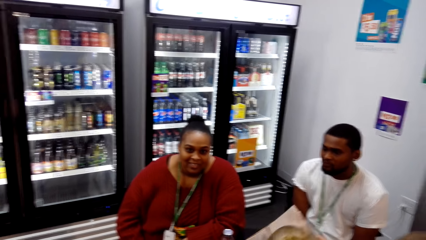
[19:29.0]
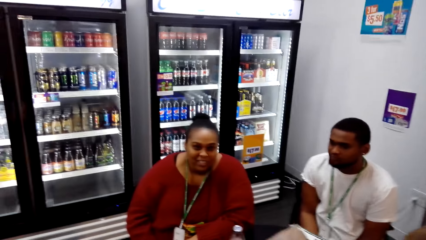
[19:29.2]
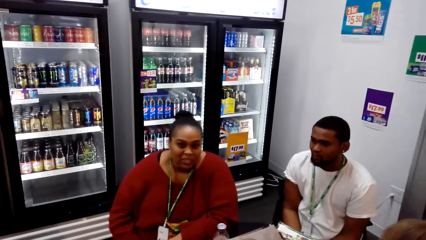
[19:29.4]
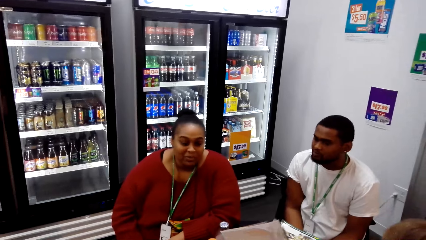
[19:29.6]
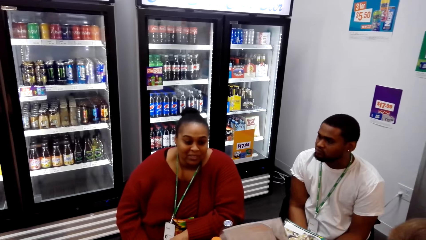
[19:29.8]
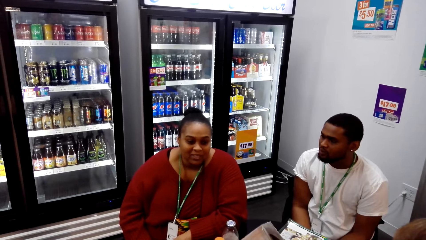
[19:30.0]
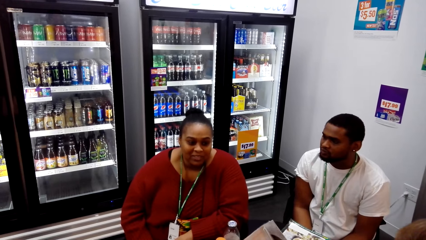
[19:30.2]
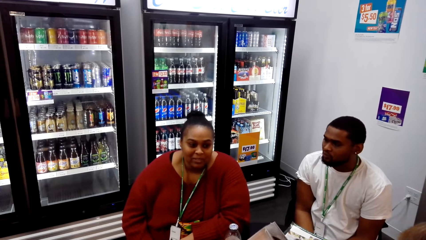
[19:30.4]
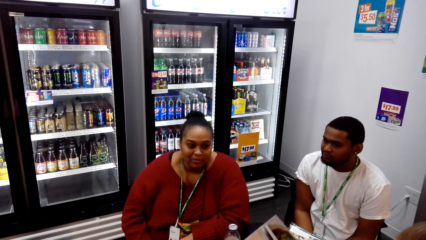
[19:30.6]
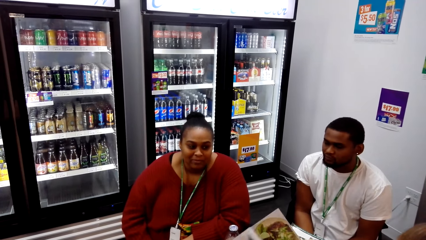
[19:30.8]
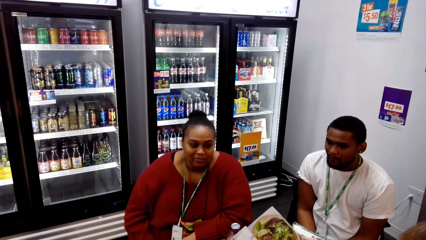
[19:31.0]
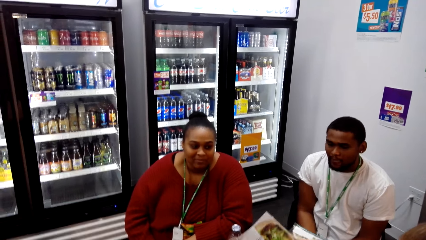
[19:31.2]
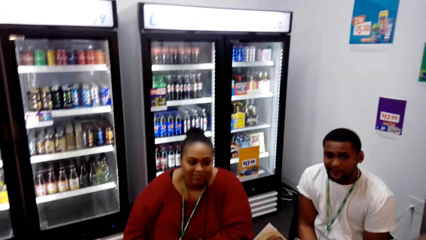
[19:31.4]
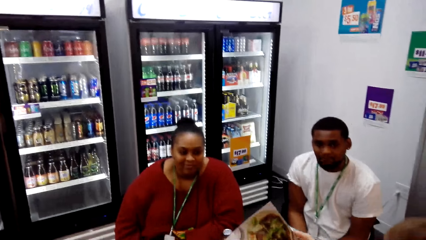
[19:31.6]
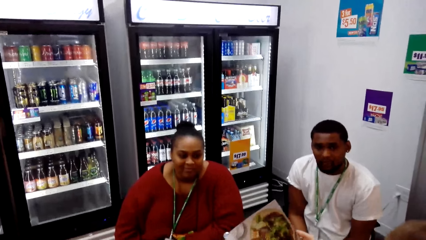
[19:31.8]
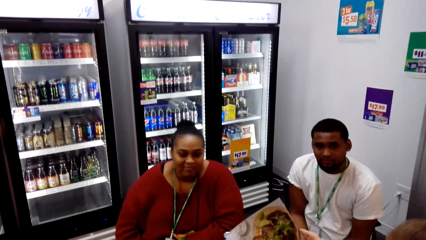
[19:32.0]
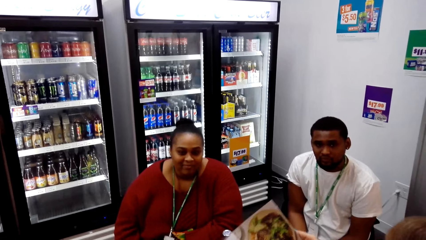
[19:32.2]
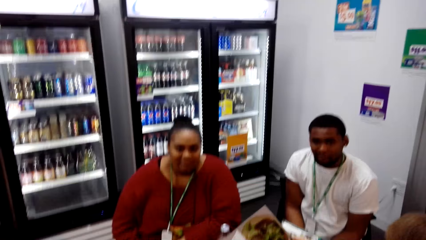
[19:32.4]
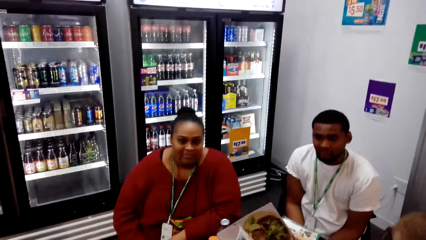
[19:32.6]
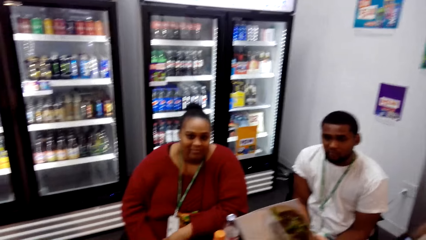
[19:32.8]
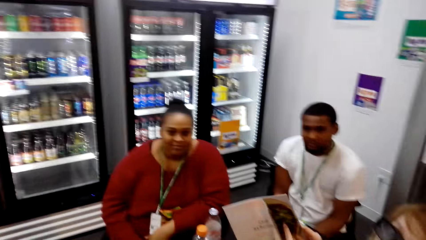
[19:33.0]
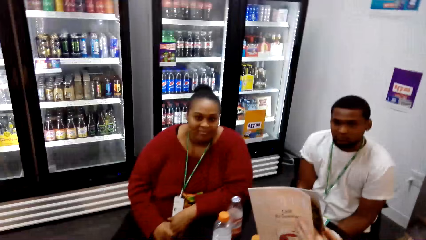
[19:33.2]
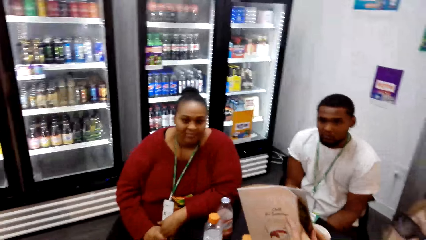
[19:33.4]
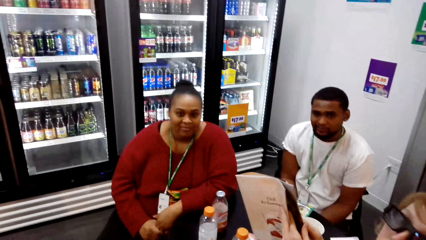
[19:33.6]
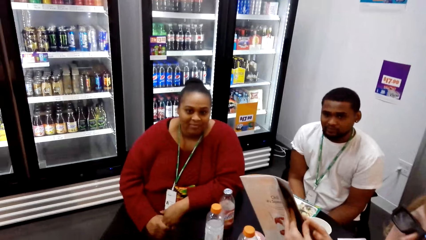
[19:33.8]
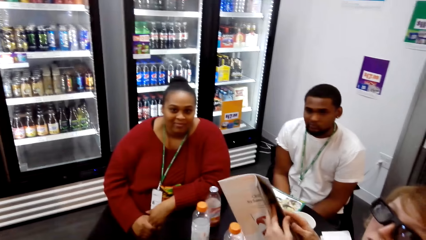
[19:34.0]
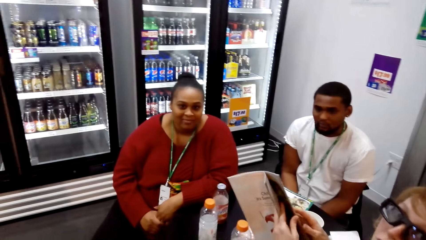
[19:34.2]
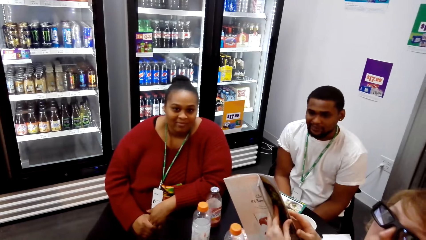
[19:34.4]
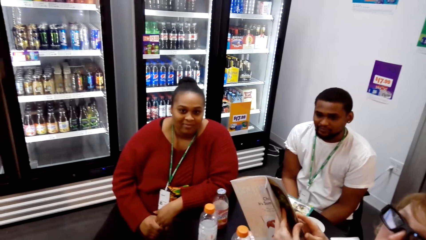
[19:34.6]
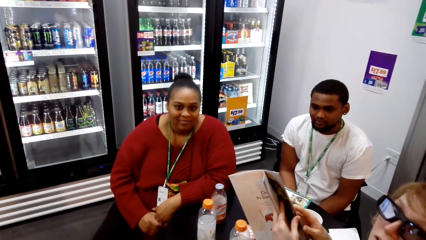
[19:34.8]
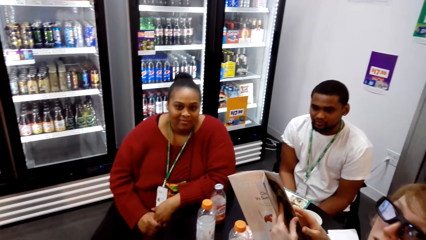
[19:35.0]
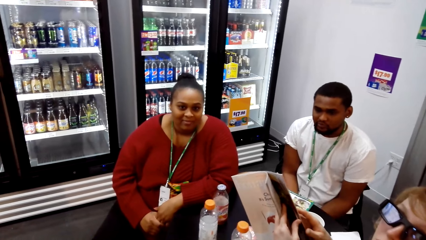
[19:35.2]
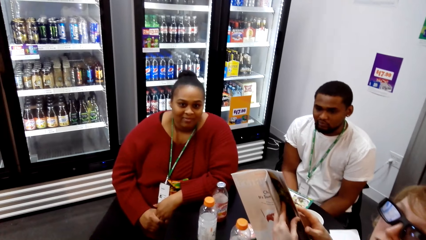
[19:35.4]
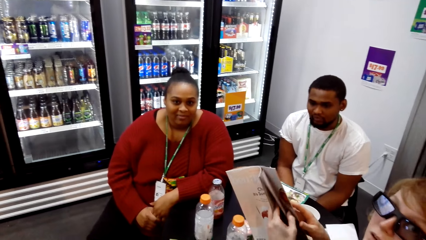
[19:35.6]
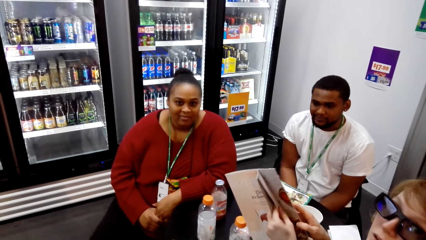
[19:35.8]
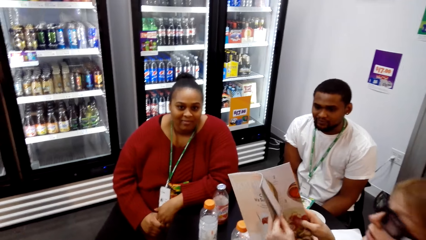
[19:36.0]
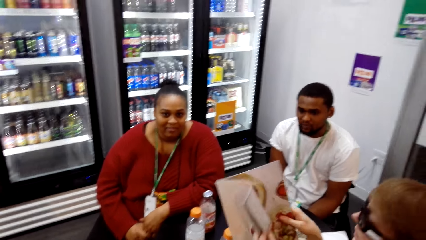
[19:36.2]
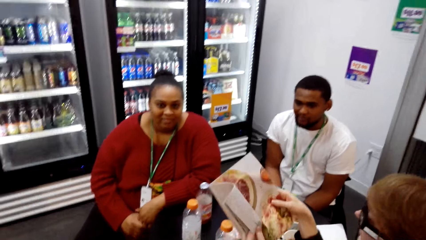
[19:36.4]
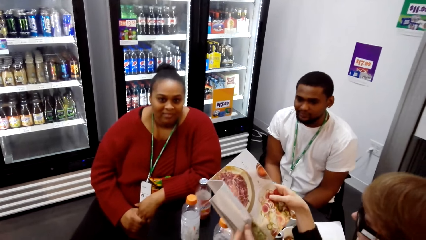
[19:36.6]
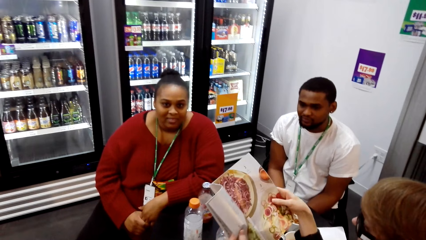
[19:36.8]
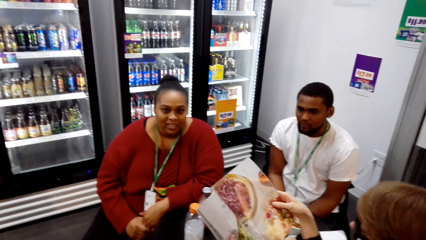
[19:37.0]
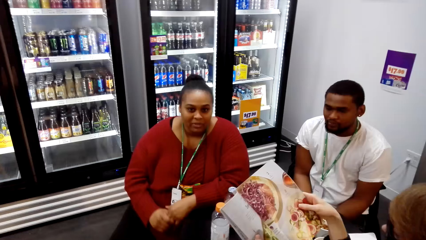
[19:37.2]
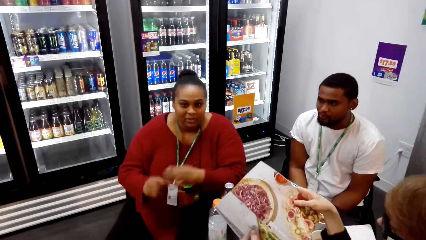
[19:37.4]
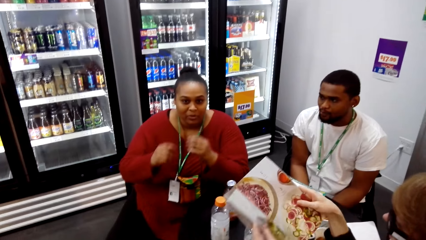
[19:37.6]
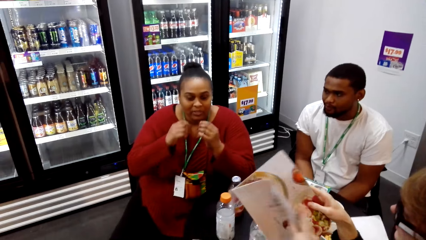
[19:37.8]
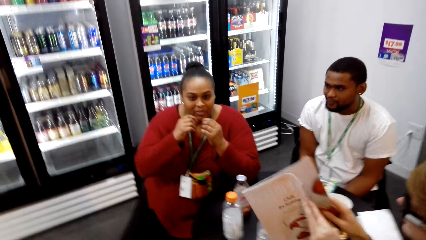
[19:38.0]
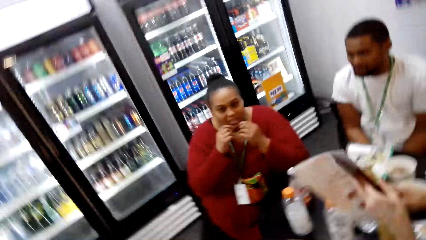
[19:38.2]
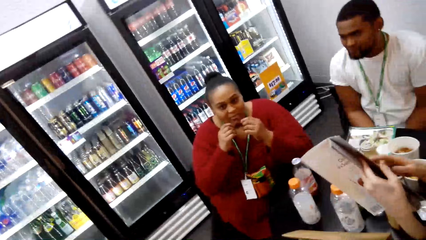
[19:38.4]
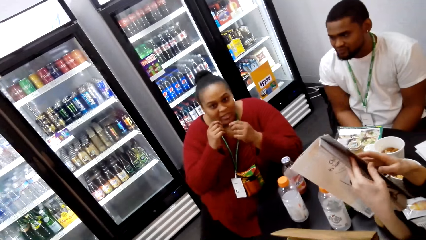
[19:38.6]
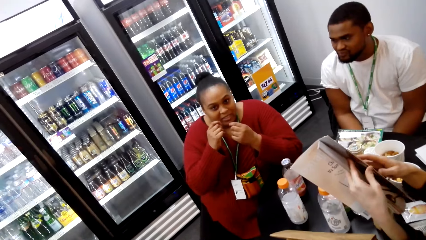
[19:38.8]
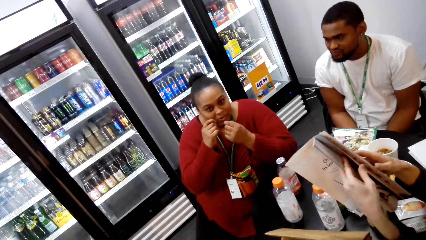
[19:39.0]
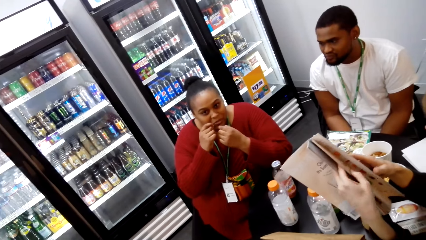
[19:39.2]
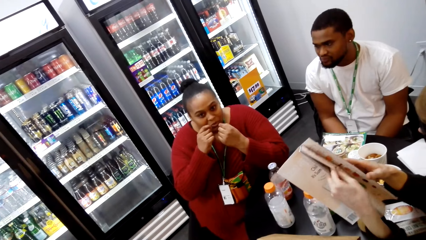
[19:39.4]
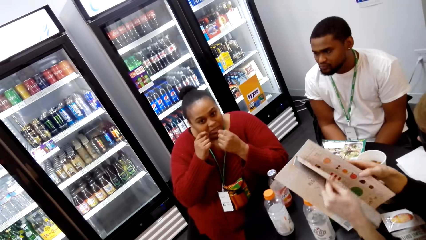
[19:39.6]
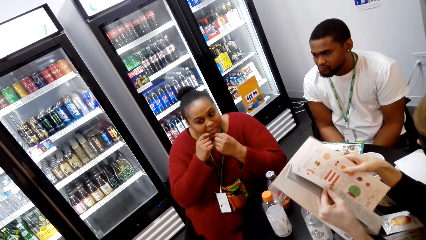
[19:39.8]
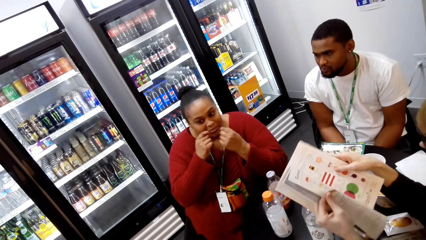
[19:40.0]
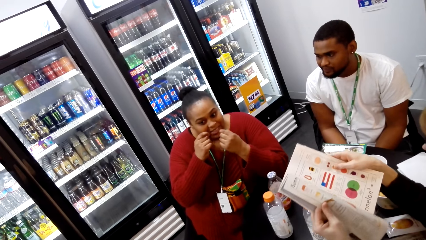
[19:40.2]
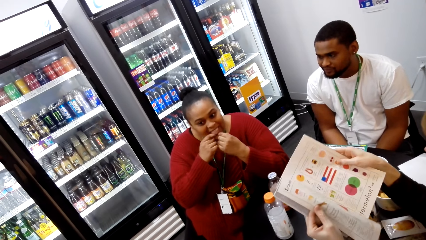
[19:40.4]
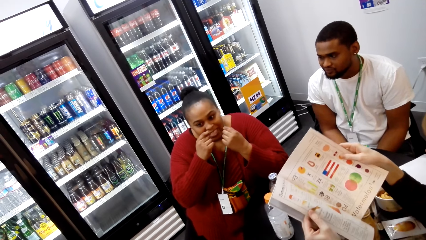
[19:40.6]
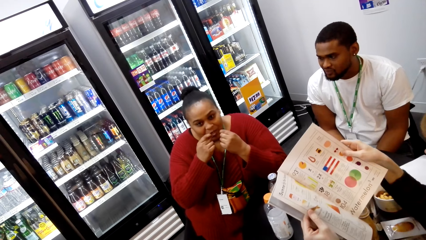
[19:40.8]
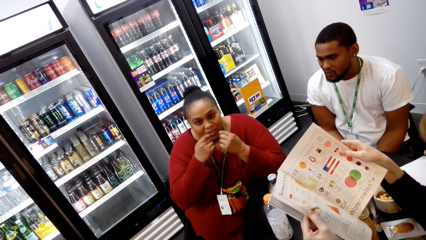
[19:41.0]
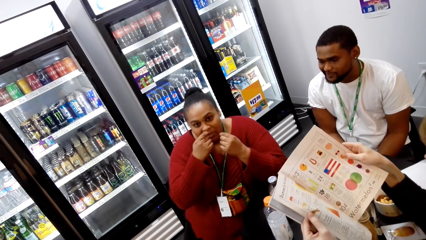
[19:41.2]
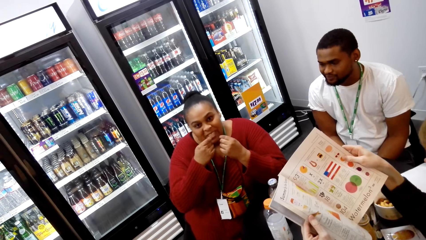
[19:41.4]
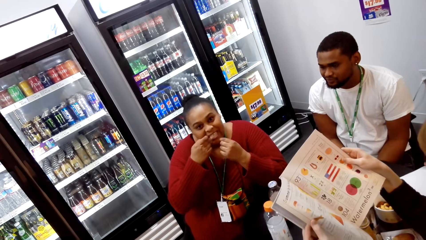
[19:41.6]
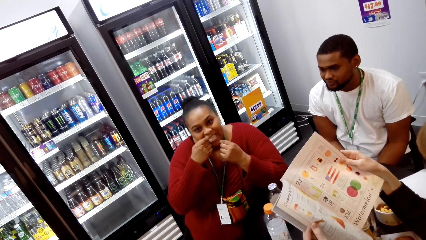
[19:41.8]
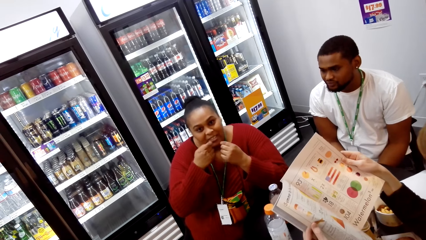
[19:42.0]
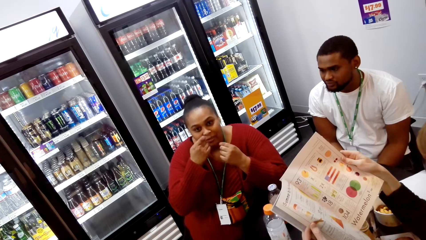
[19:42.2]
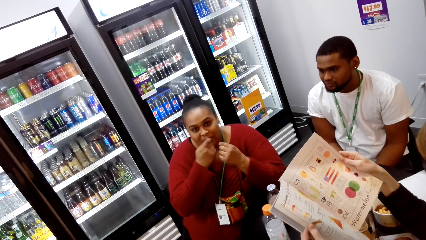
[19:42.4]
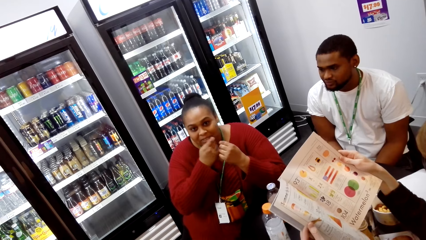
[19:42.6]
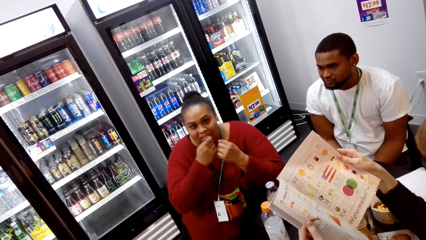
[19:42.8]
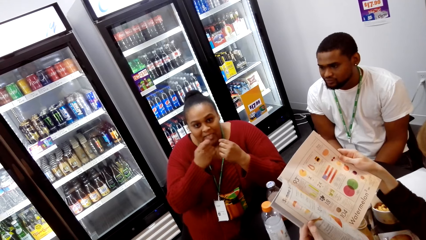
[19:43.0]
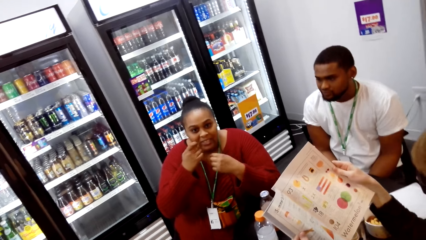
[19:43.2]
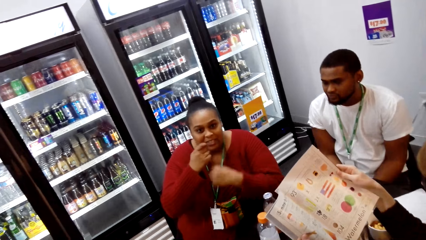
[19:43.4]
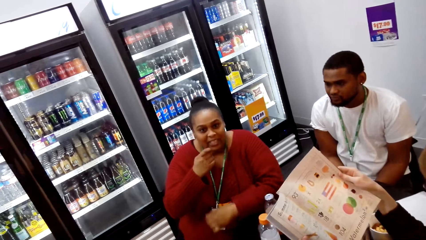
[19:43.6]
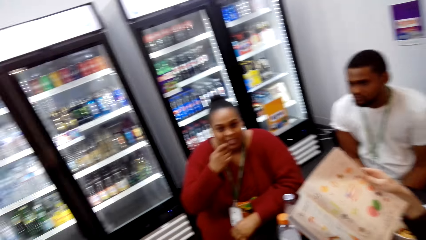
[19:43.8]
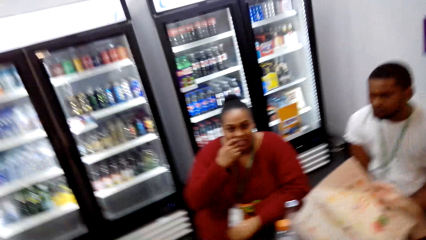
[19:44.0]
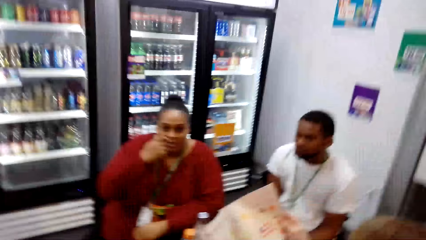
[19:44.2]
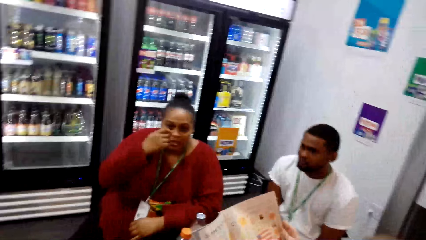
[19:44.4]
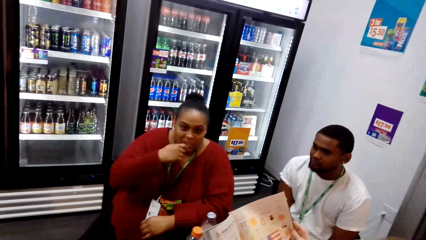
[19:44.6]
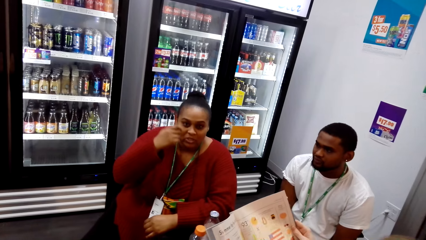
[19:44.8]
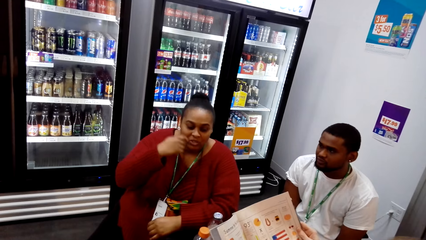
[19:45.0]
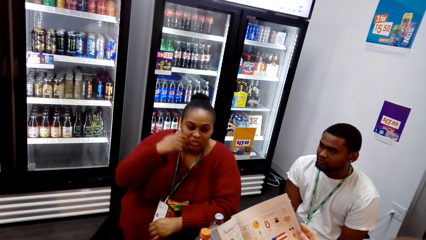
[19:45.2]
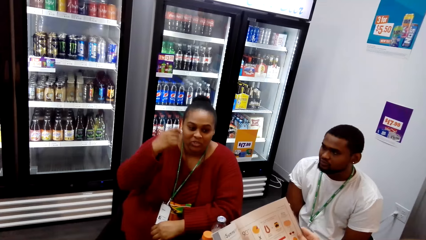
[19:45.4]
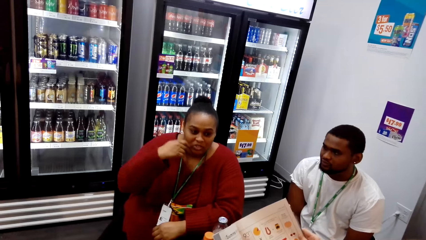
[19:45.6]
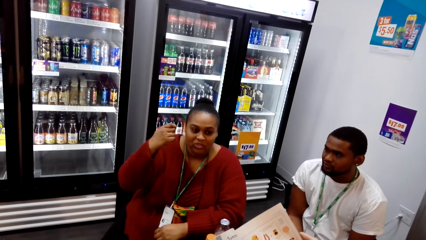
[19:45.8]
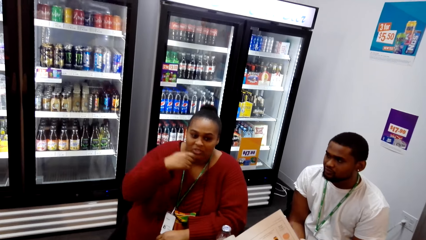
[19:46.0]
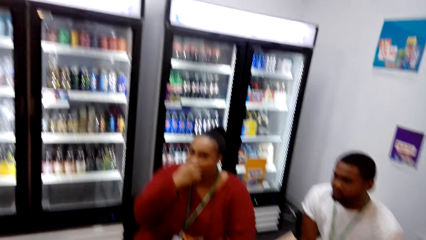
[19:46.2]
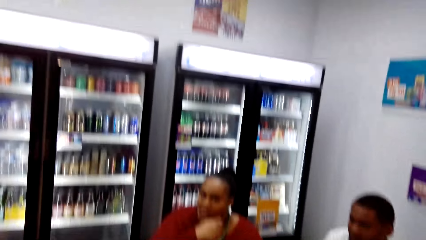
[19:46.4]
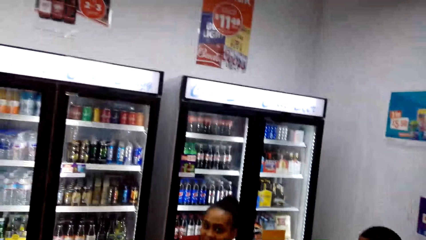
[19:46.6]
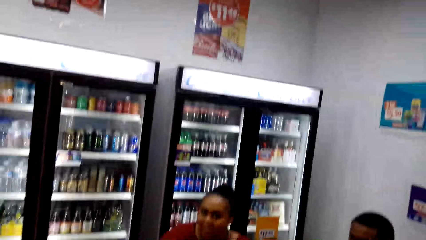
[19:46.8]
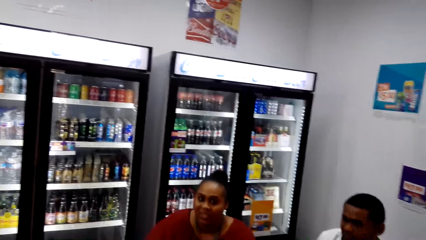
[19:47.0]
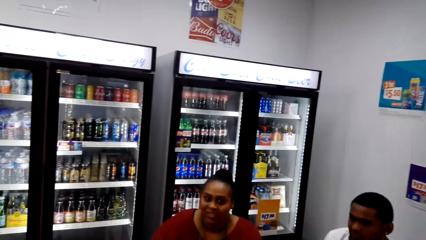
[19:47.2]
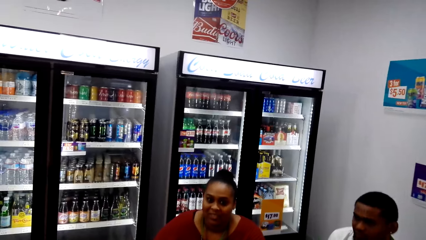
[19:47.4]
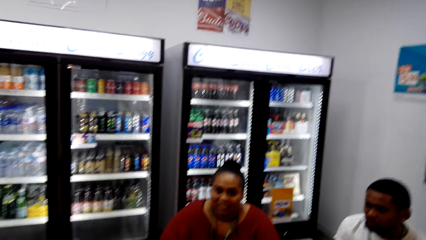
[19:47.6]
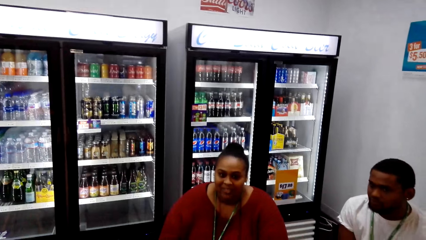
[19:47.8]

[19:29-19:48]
A woman opens book pages. She opens book pages again. Another woman uses gestures. The first woman opens book pages.
